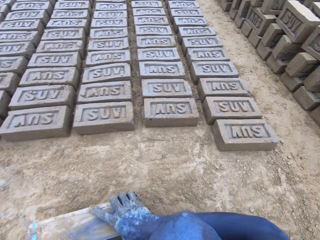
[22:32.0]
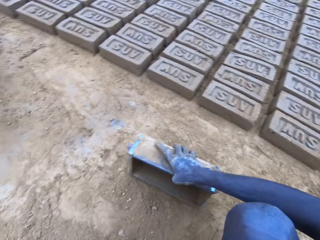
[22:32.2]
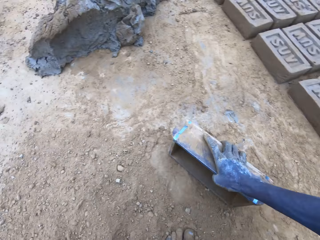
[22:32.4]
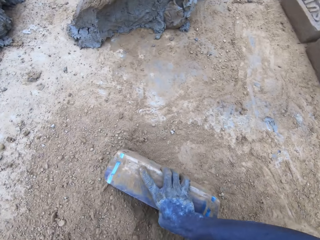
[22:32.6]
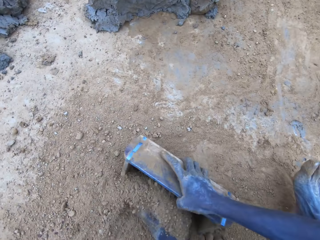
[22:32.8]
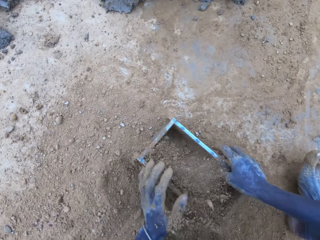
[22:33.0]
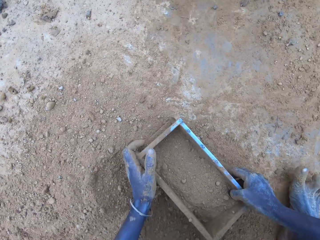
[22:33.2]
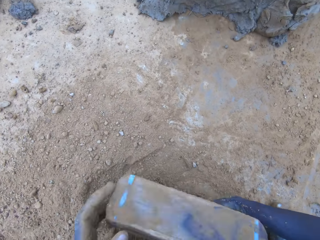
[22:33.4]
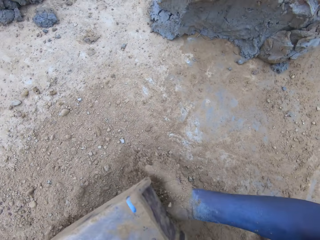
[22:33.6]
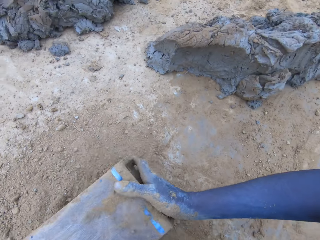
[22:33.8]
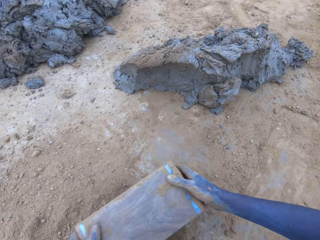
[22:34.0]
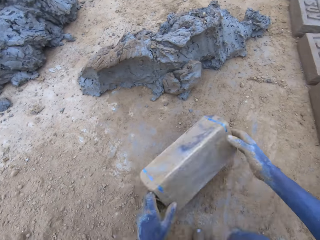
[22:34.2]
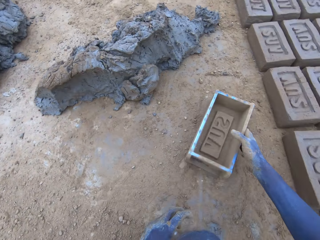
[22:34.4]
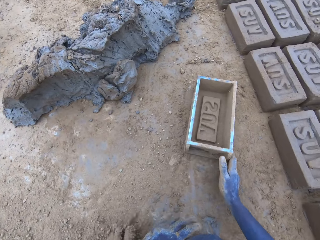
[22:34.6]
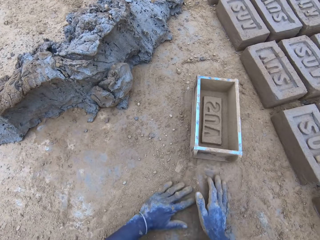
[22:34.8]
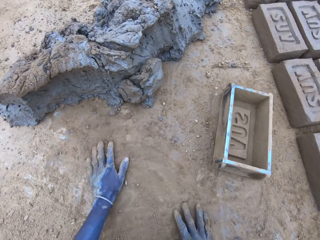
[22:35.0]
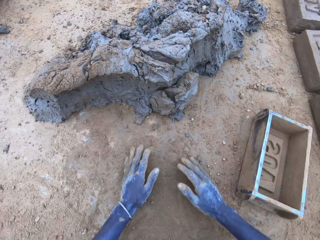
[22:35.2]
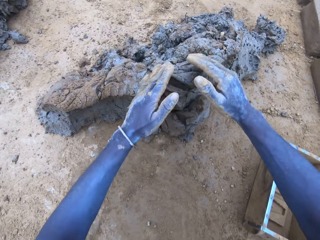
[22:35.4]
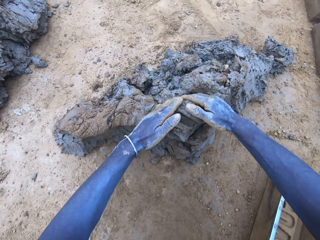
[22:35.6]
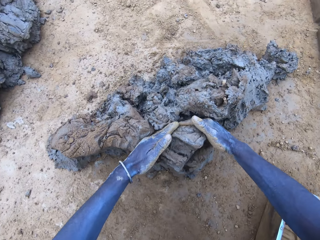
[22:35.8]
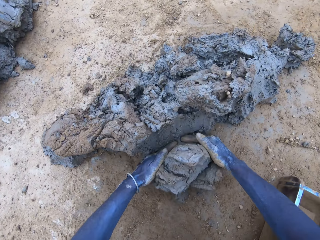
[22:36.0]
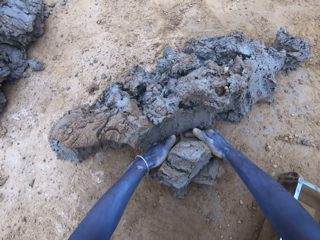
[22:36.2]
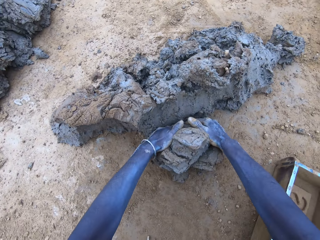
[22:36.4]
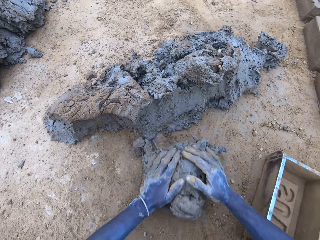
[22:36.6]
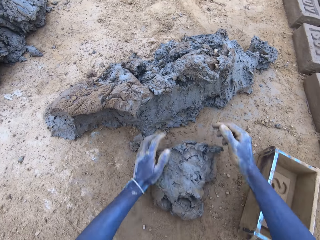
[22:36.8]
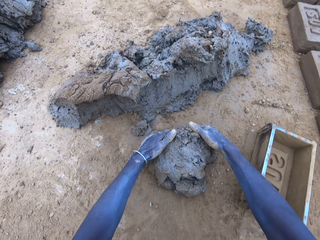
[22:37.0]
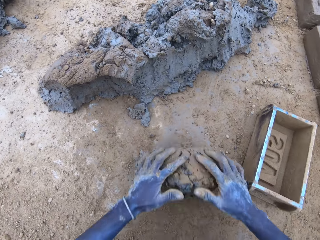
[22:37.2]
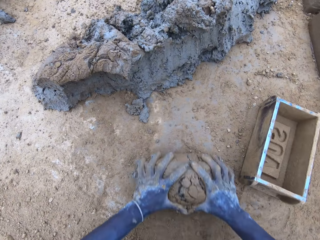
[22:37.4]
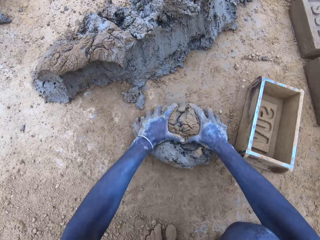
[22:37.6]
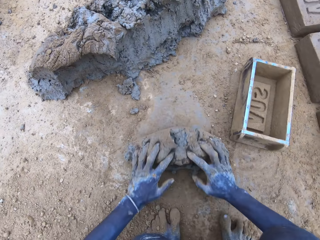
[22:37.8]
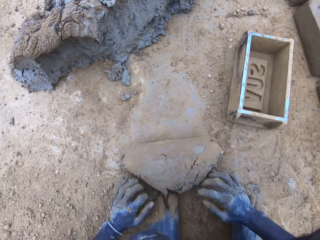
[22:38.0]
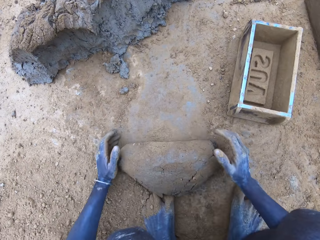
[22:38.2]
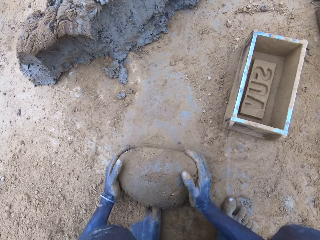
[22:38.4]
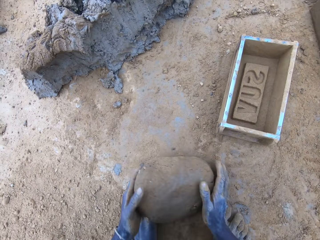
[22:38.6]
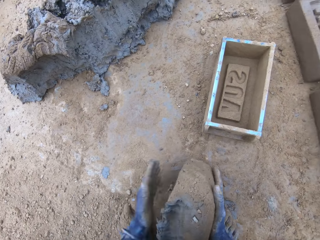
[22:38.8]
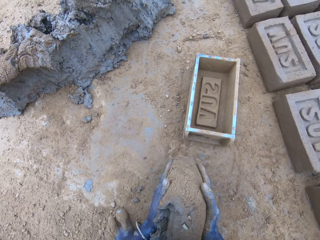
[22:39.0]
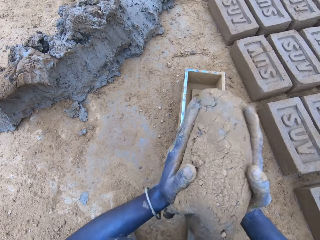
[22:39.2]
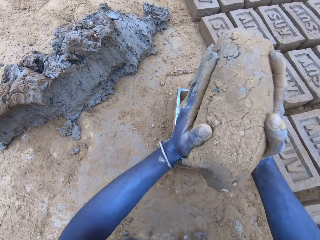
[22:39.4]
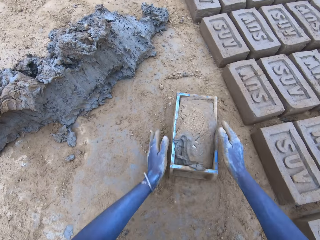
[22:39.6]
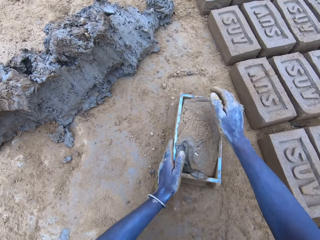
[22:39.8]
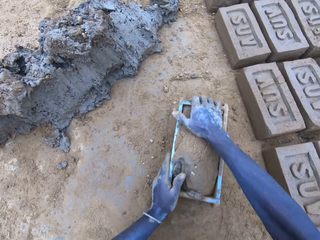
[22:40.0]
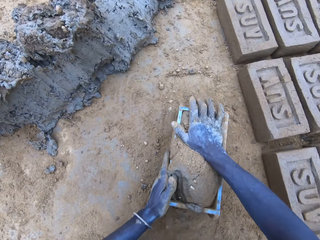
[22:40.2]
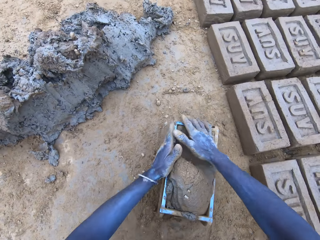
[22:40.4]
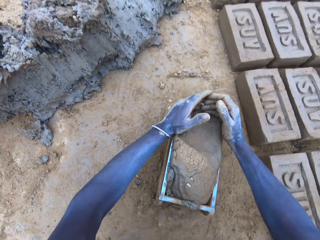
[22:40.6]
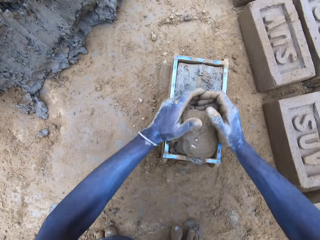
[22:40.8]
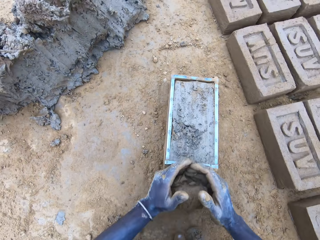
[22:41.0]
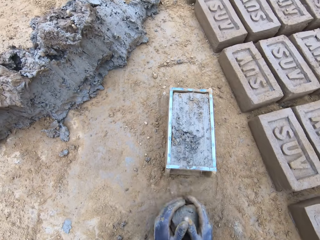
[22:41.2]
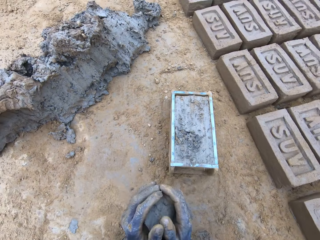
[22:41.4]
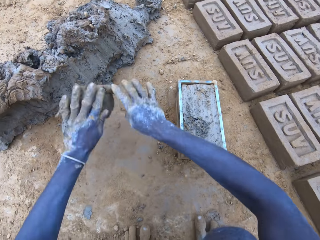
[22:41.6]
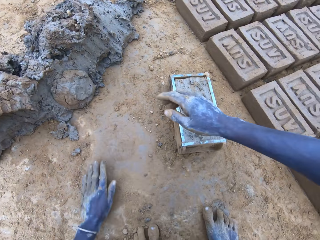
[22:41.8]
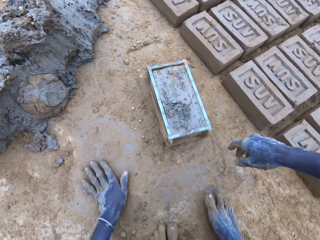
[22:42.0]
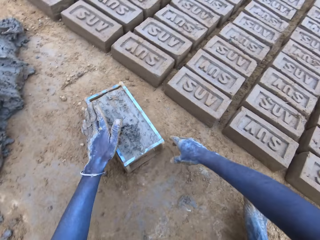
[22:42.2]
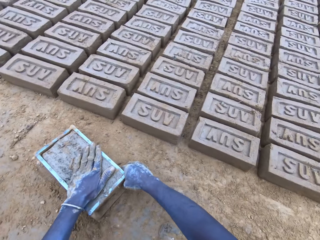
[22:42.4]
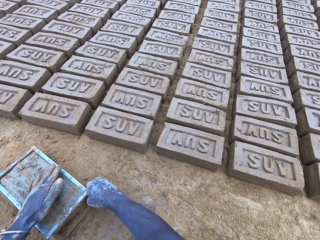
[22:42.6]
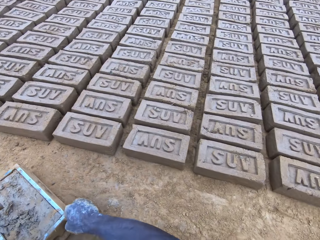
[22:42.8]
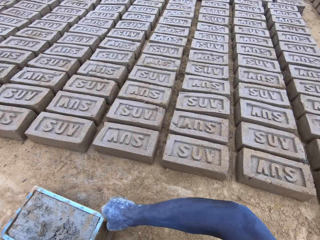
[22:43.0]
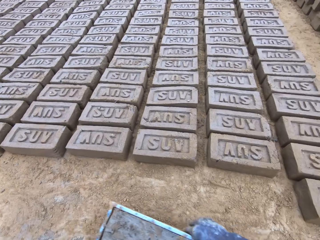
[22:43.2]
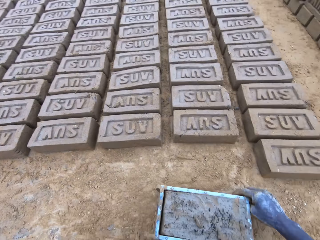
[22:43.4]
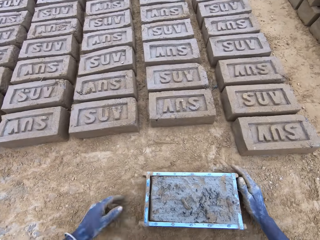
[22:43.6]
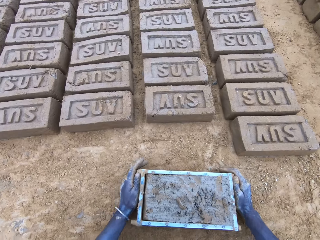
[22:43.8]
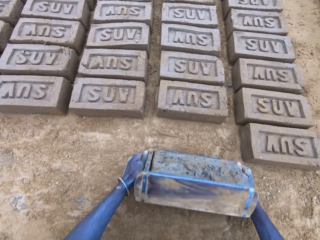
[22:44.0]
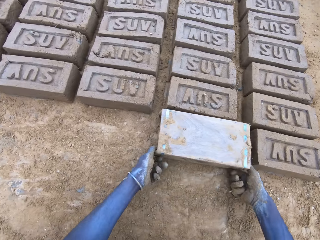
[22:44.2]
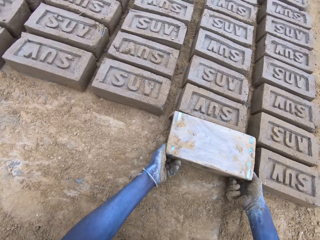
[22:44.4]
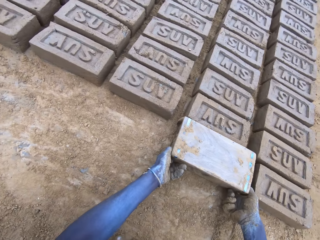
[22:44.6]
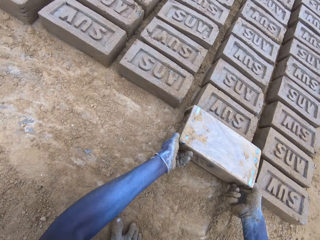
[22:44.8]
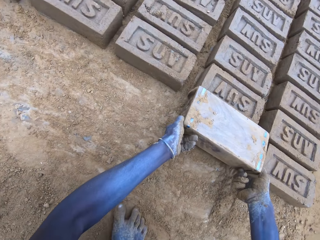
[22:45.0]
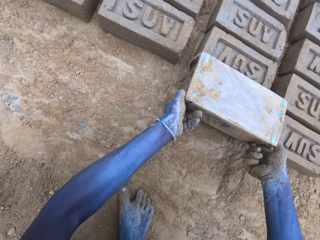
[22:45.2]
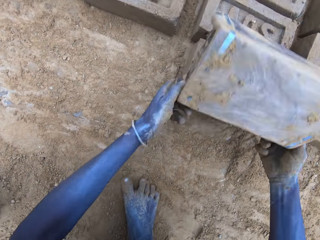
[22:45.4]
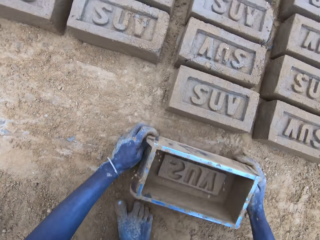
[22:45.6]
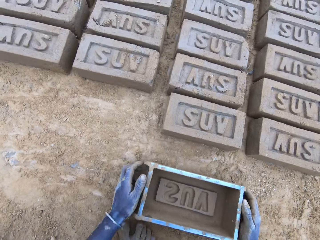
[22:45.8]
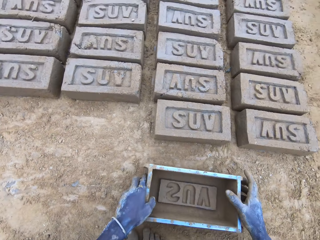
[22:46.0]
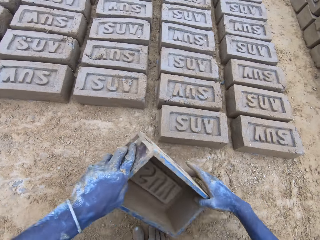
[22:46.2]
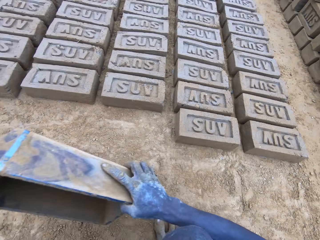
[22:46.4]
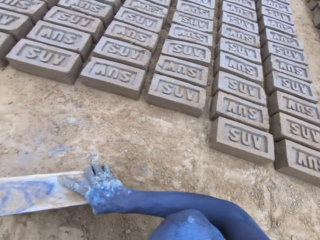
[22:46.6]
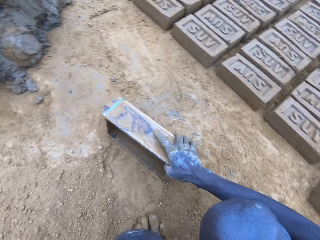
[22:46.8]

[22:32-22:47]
The camera wearer puts sand in the brick mould. They pour the sand from the brick mould on the ground. They scoop clay or mud using hands, and roll the clay on the ground. They put the clay on the brick mould, remove the excess clay on the brick mould, and throw the mud on the pile of mud. They lift the brick mould. They pour the mud in the brick mould on the ground.

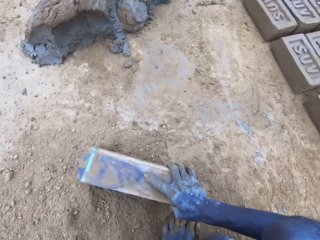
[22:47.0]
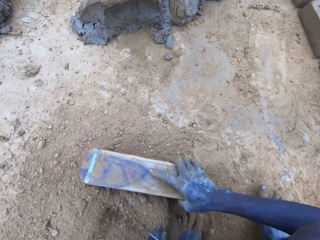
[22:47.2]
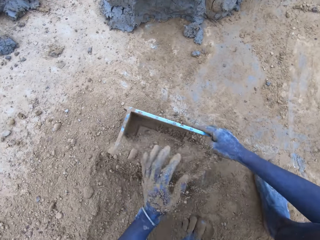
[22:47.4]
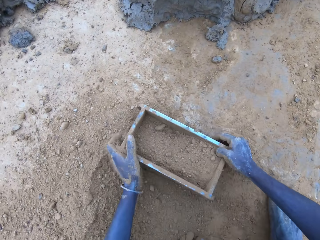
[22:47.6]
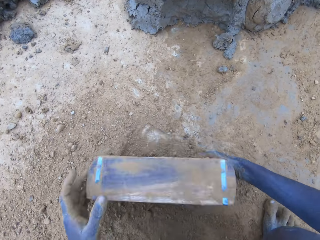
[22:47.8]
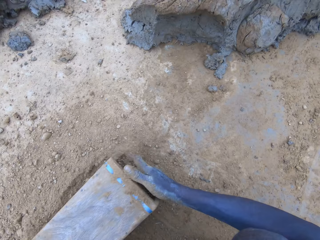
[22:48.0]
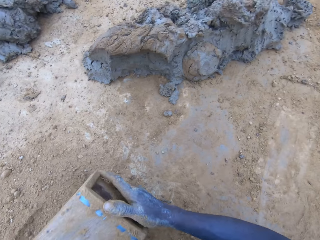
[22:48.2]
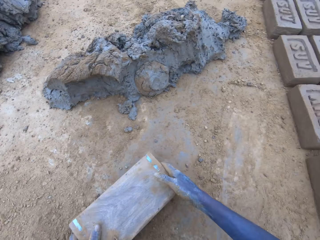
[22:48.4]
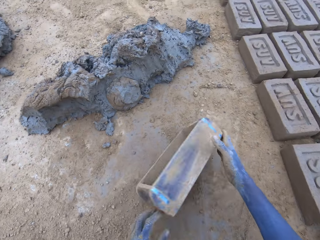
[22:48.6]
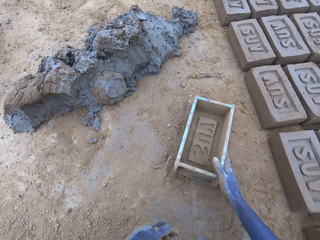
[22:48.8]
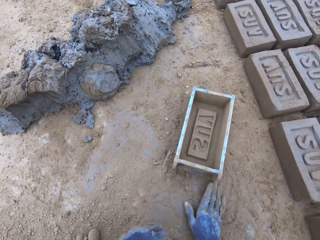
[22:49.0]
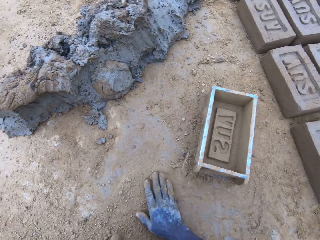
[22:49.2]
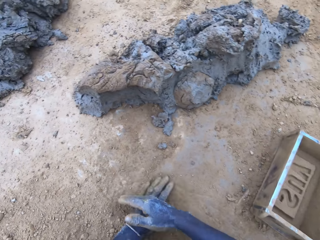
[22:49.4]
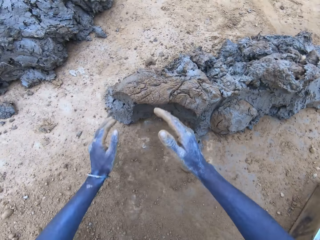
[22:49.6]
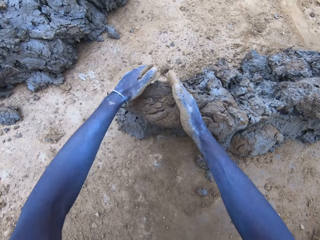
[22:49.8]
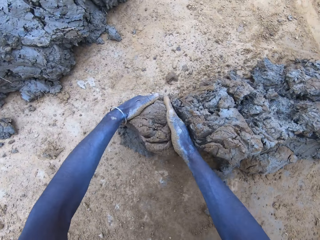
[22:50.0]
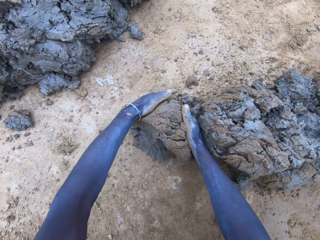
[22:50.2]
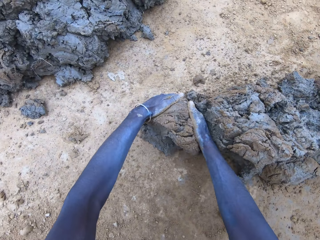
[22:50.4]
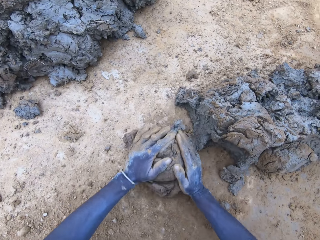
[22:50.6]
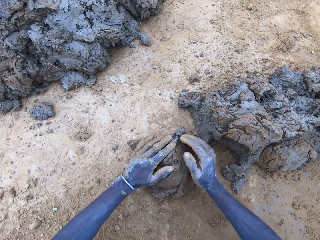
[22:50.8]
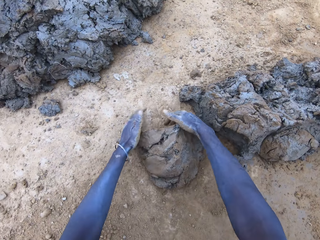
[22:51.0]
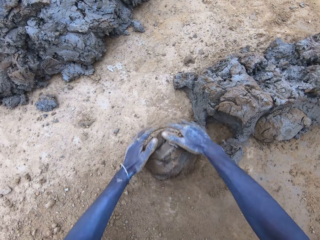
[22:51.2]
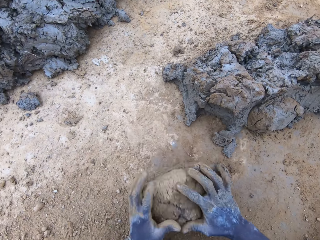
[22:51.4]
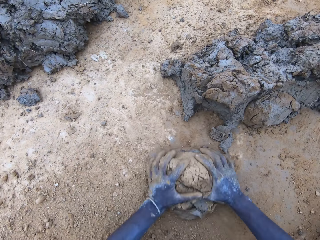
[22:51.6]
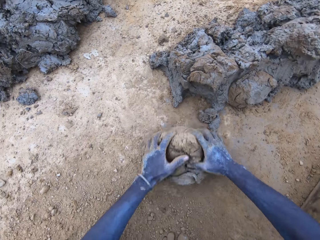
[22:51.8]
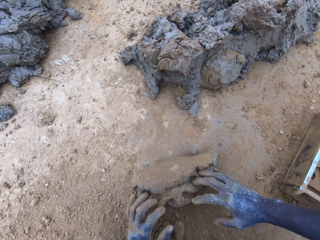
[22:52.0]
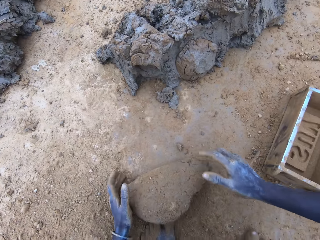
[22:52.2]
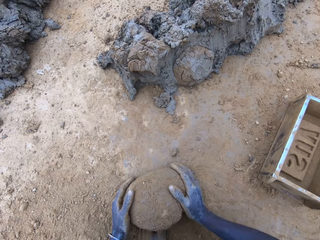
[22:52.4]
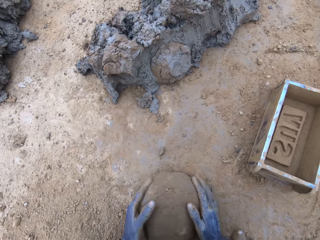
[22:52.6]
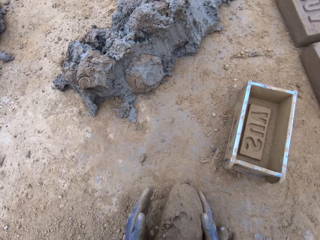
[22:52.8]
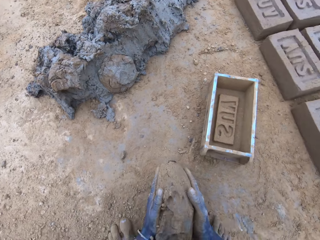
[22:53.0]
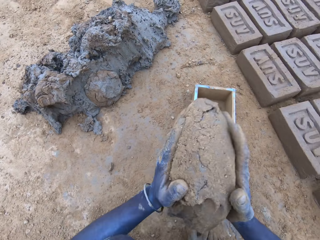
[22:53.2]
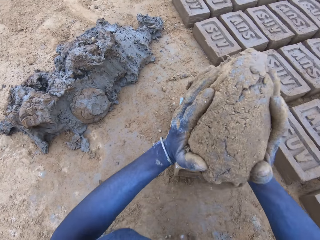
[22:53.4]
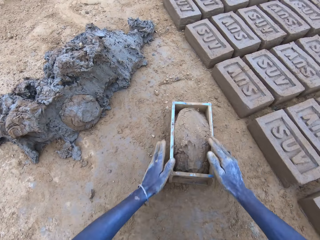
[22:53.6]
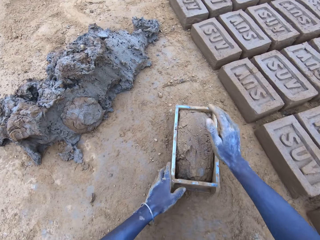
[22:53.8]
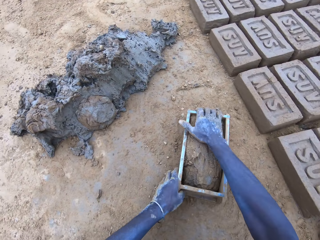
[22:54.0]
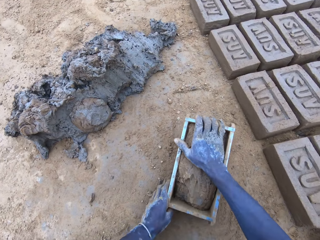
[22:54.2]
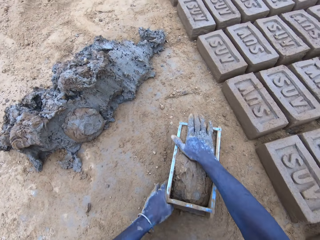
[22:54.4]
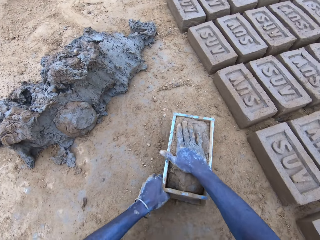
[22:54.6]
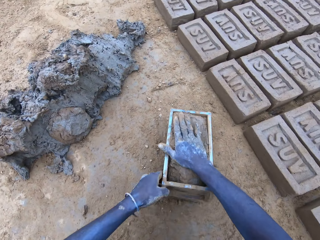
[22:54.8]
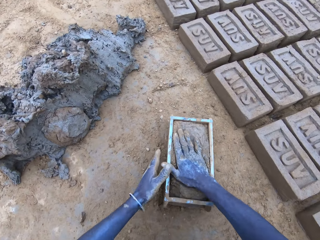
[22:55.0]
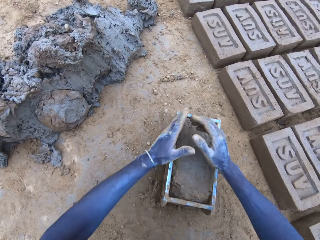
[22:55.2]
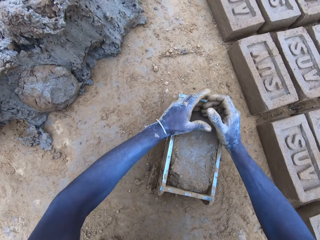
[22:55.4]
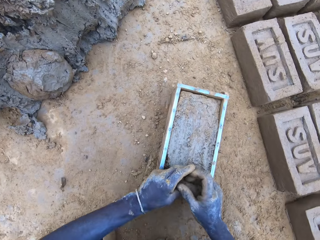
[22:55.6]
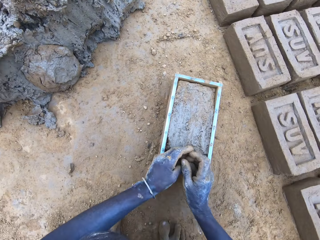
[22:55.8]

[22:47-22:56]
The camera wearer puts sand in the brick mould. They pour the sand from the brick mould on the ground. They scoop clay or mud using hands, and roll the clay on the ground. They put the clay on the brick mould. They scoop the excess mud on the brick mould.
